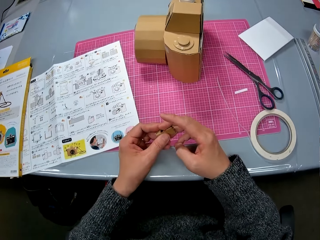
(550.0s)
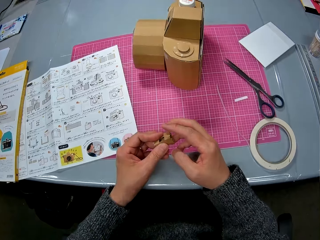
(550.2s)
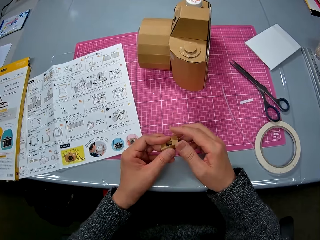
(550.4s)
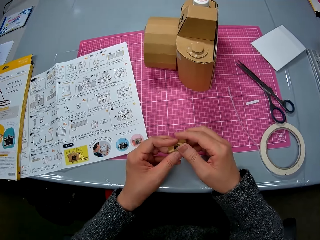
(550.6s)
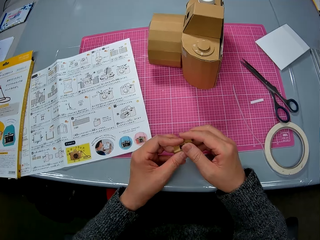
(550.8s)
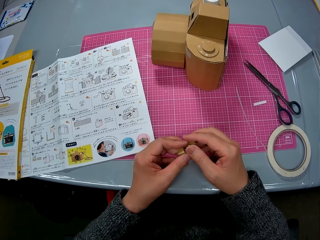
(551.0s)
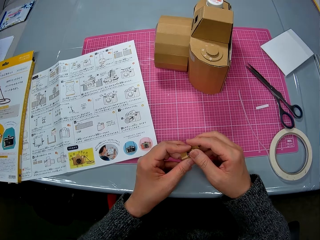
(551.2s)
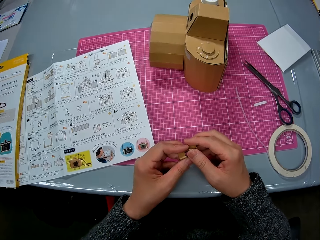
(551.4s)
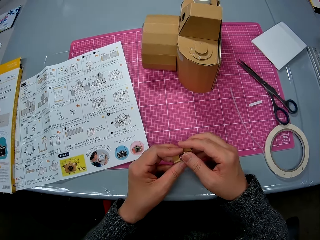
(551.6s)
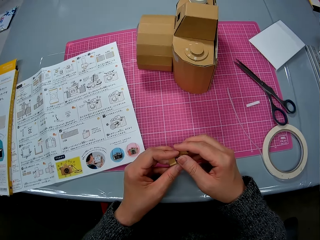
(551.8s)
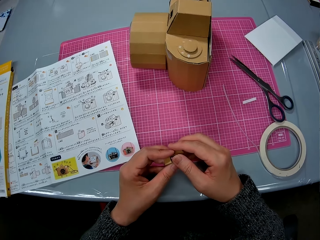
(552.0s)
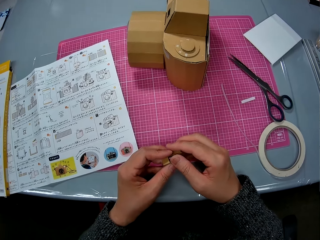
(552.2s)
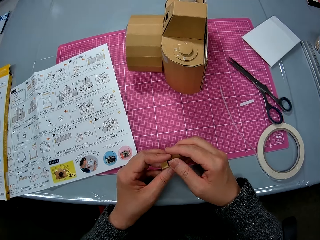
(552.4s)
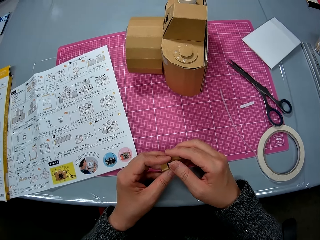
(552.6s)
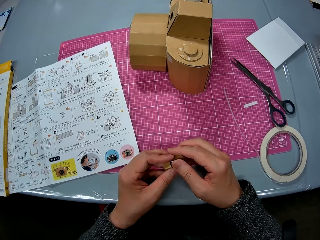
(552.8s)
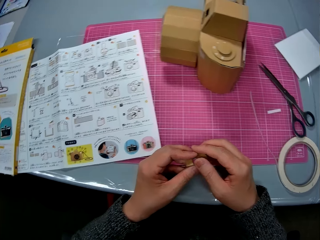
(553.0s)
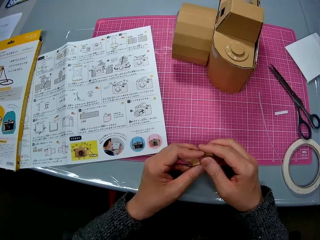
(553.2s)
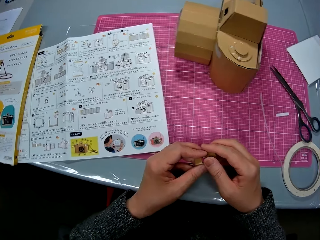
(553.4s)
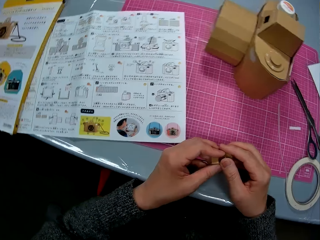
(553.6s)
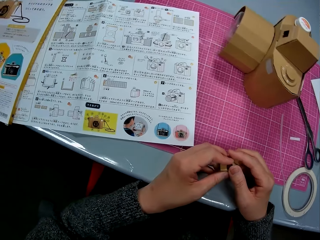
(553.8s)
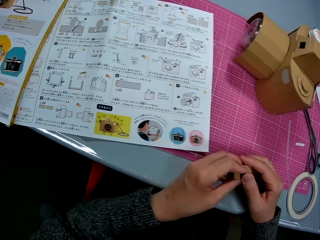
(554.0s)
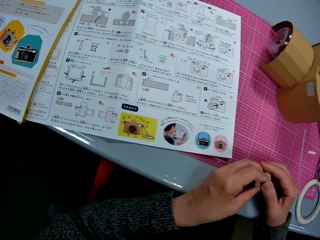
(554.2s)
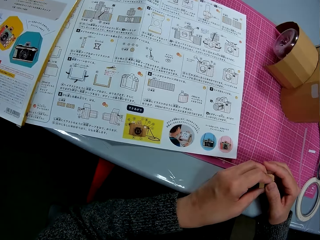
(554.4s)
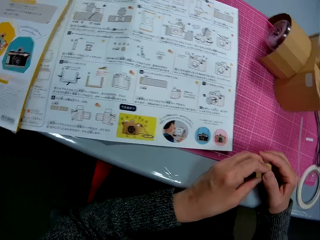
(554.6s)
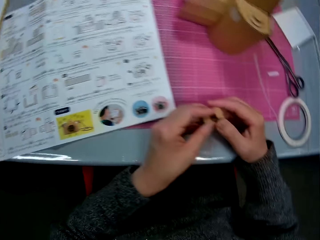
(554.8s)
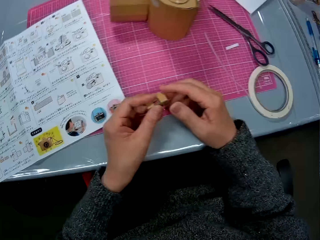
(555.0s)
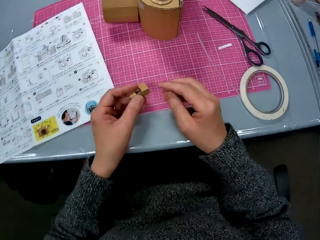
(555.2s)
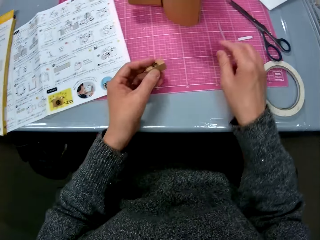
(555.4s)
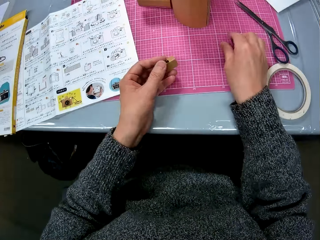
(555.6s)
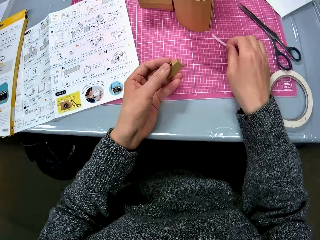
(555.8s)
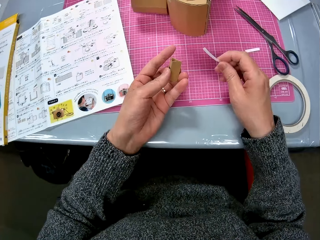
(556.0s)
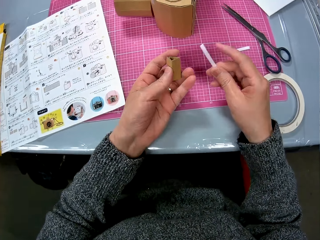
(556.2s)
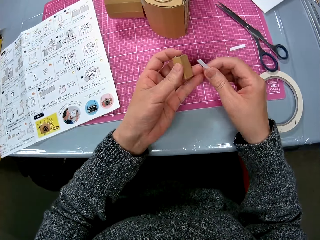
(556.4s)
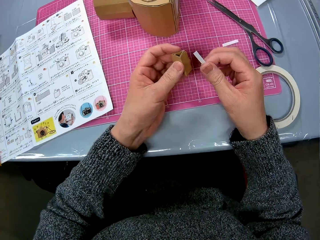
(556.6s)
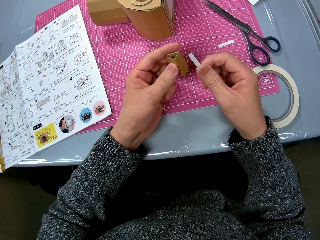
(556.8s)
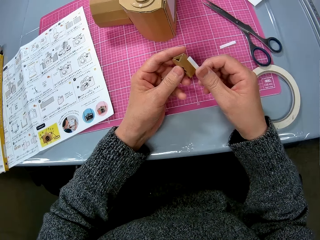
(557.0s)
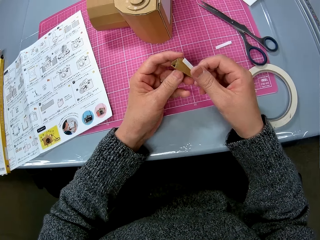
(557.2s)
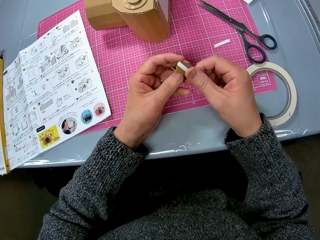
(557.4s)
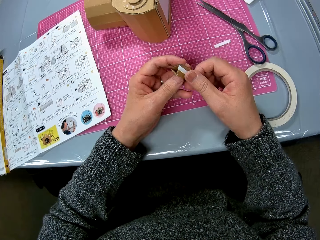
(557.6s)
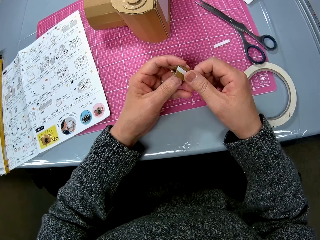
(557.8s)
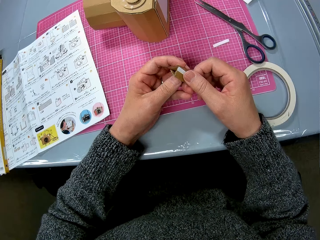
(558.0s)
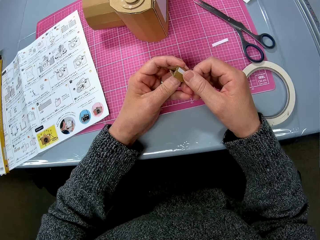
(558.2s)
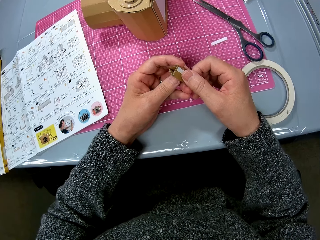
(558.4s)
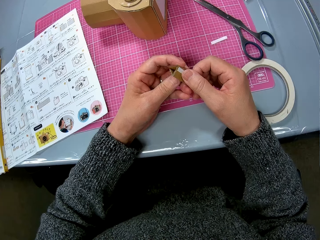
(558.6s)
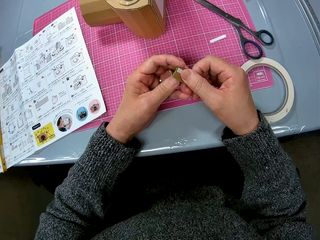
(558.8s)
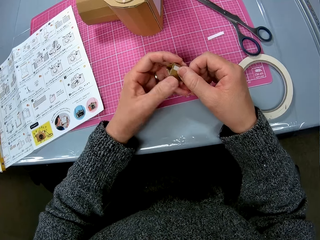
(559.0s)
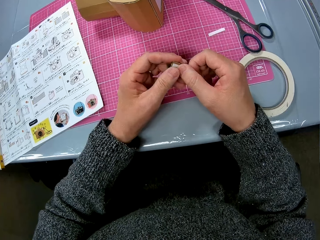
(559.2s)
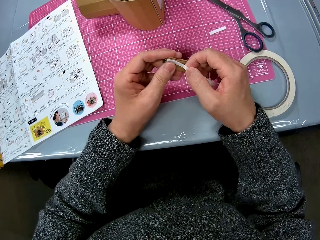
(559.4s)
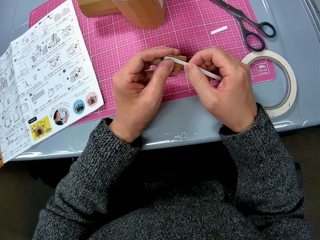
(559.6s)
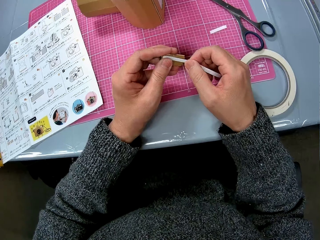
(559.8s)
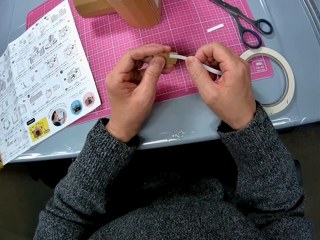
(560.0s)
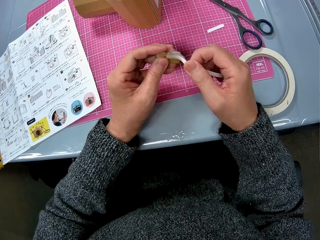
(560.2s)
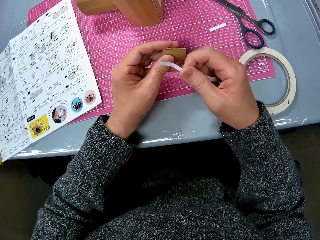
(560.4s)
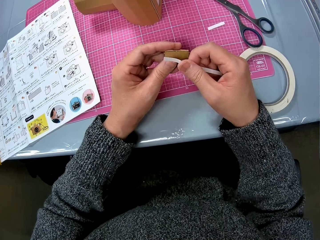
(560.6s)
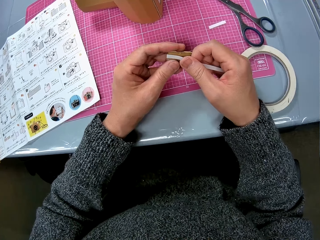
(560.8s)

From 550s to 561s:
The camera wearer takes a sellotape piece from the table. They place the sellotape on the paperboard.

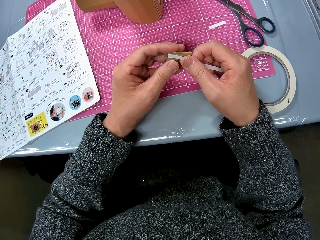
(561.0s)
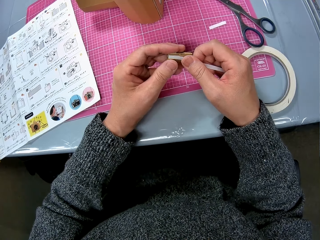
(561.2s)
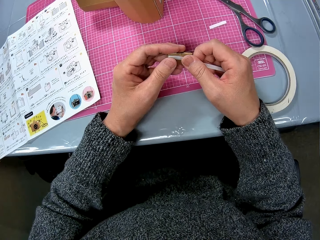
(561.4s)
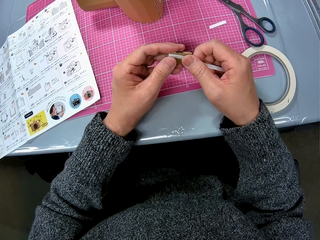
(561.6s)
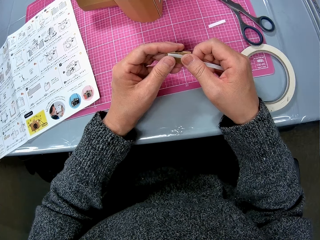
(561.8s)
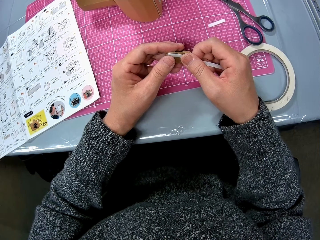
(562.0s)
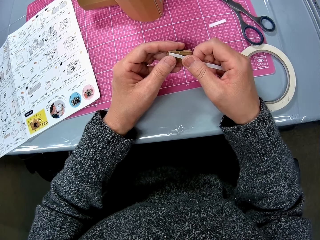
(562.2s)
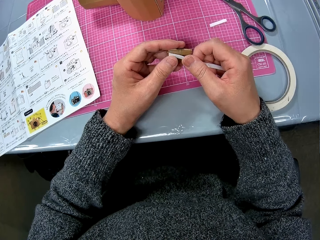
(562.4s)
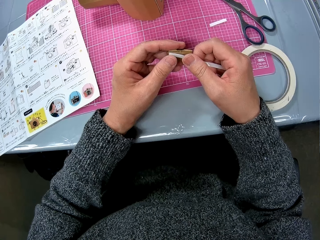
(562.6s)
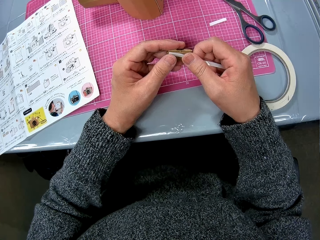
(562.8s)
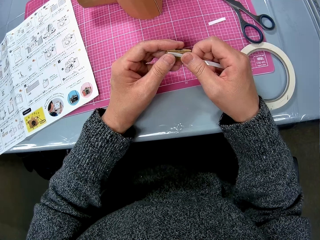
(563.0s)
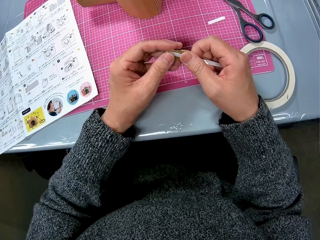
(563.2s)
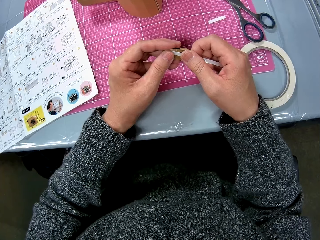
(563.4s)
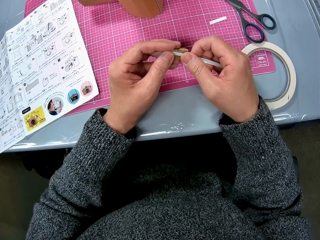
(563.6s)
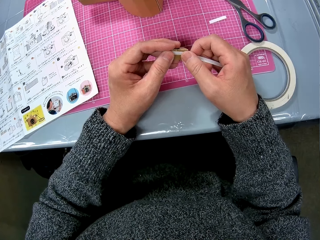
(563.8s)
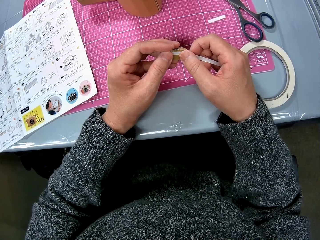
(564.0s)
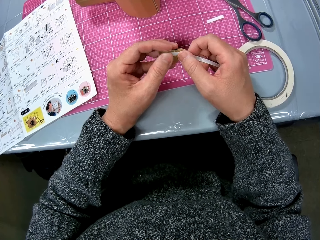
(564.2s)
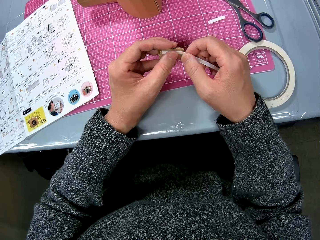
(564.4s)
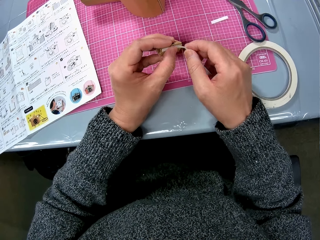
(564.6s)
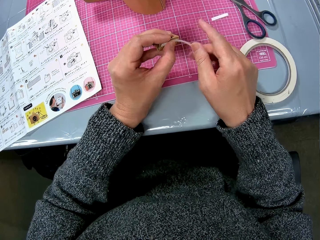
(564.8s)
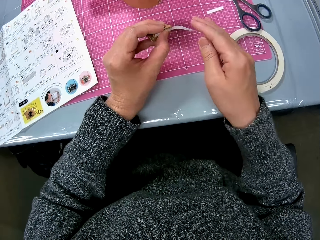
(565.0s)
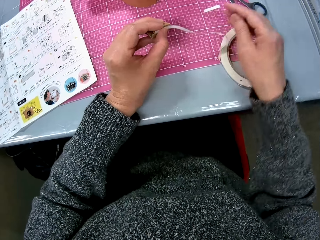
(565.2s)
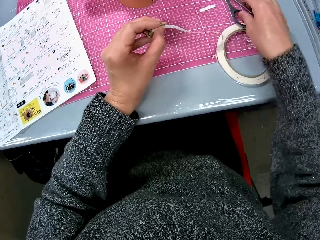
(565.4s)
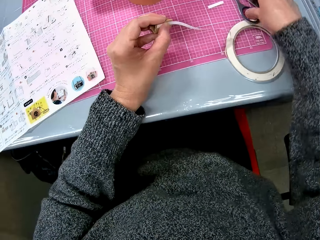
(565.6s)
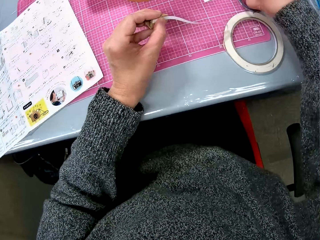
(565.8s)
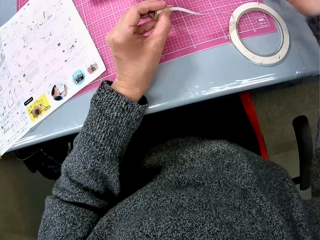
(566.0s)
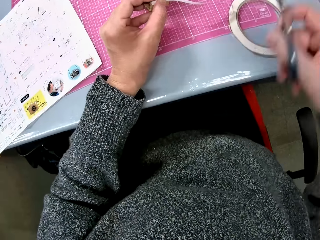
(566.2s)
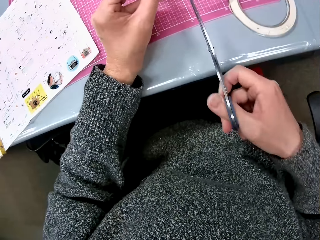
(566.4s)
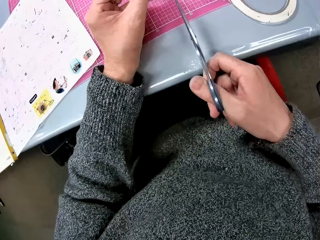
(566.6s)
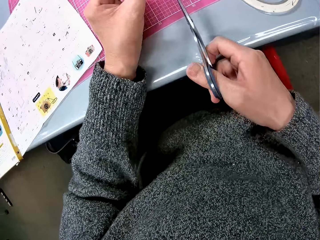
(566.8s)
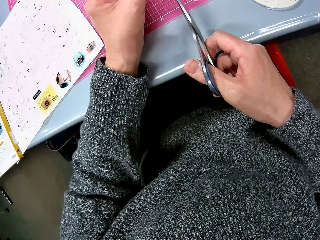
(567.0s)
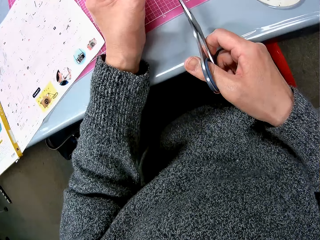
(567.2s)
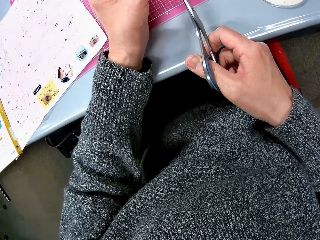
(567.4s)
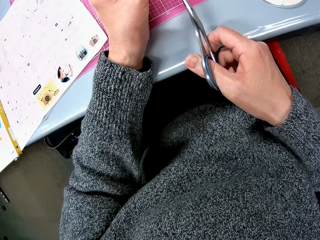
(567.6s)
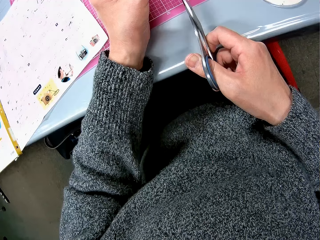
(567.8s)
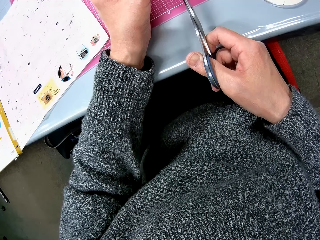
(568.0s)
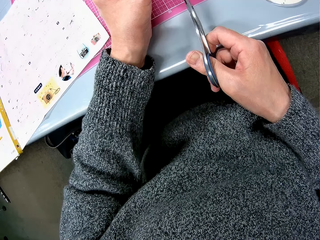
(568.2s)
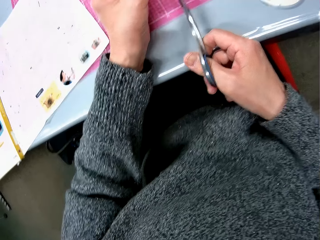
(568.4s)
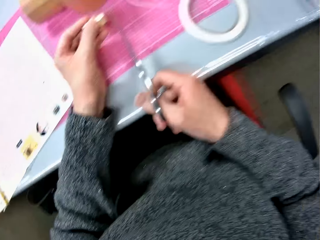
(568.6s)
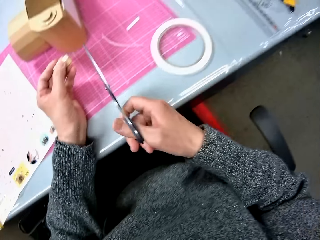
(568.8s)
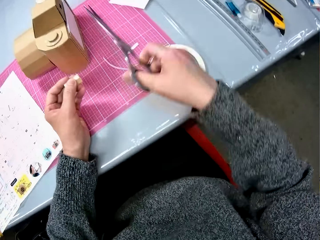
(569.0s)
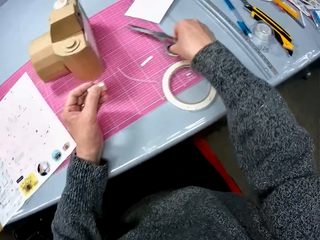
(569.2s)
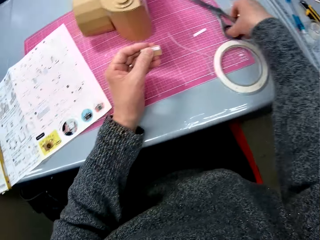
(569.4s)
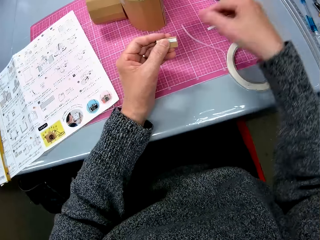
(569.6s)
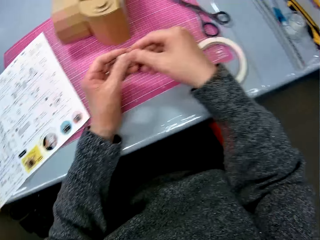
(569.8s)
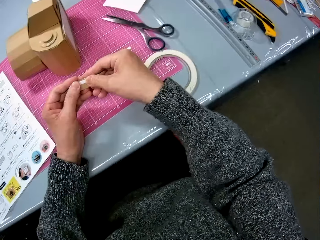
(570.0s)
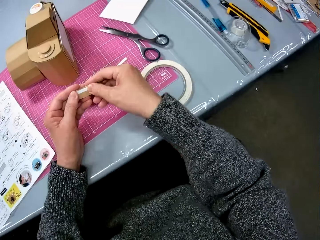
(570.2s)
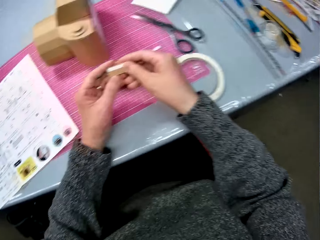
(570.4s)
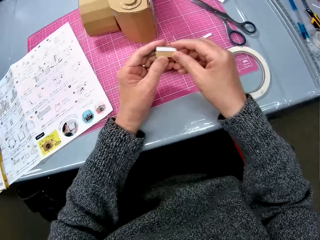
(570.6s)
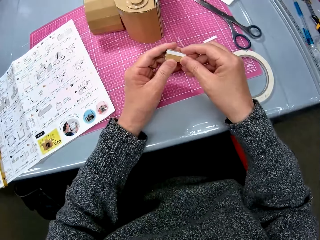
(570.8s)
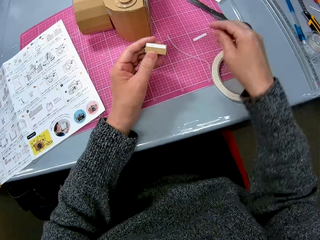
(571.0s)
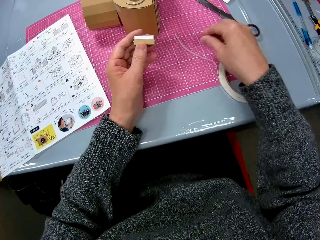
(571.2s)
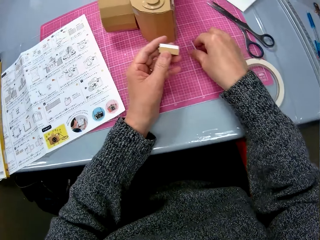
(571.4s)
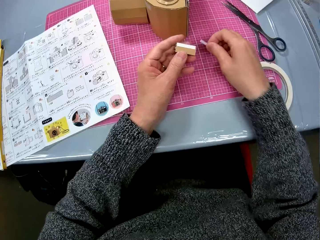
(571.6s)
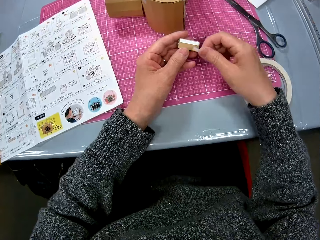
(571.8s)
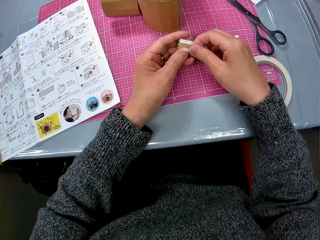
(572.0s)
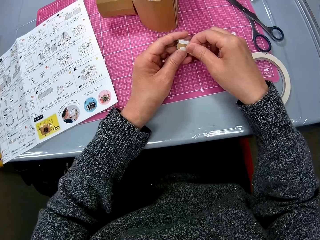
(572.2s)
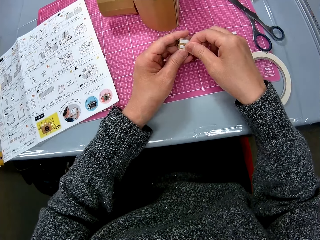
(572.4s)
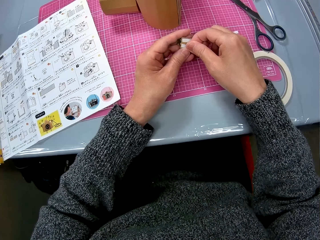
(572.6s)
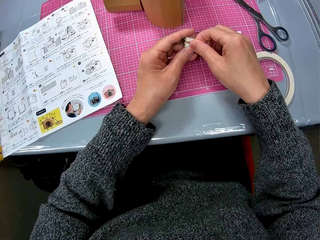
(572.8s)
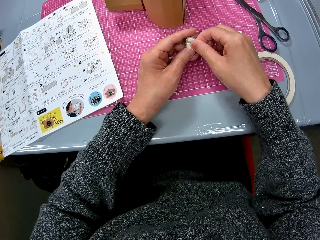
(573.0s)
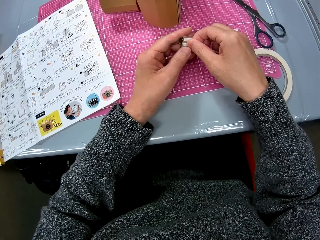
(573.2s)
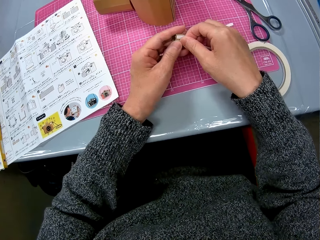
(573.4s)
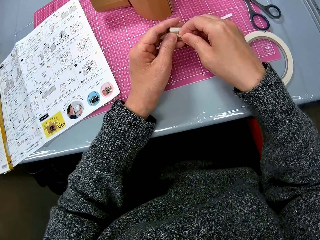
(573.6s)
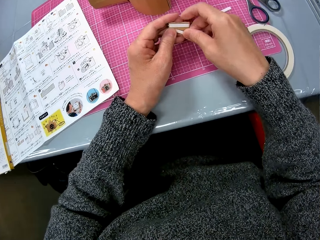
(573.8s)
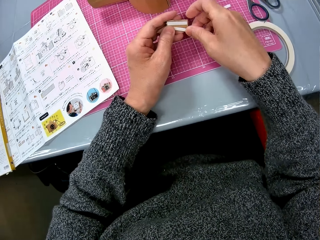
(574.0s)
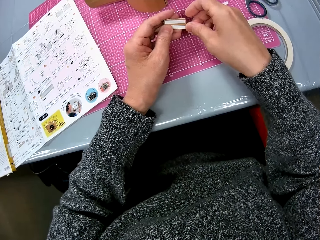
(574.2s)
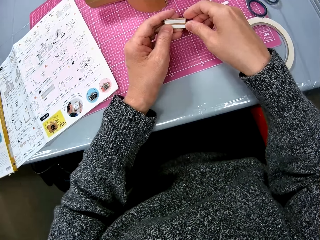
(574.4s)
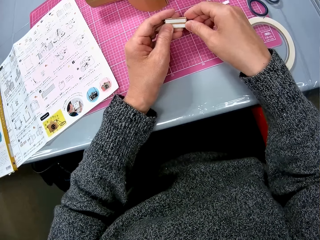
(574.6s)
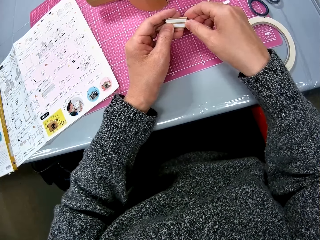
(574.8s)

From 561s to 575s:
The camera wearer aligns the sellotape on the paperboard. She picks up a scissors from the table. She cuts the excess sellotape from the paper with the scissors. She places the scissors on the table. She holds the paperboard. She presses down the sellotape on the paper. She picks a sellotape piece from the table. She places the sellotape on the paper in her hand.
